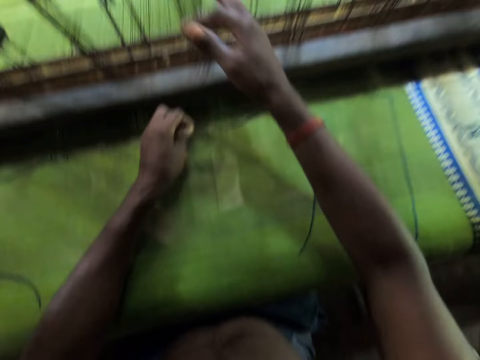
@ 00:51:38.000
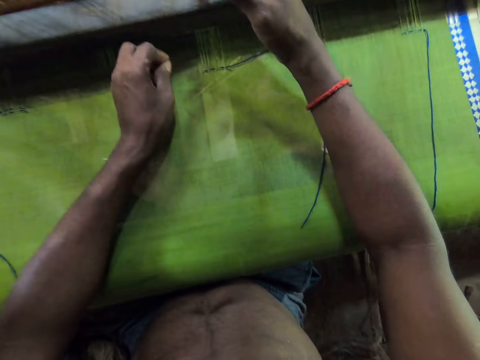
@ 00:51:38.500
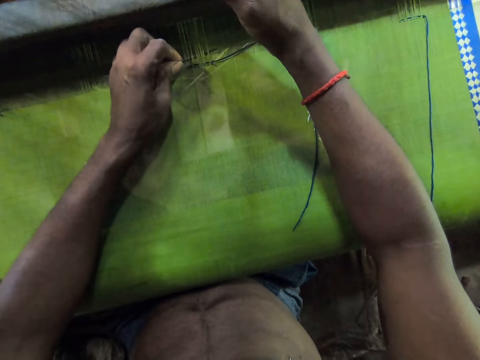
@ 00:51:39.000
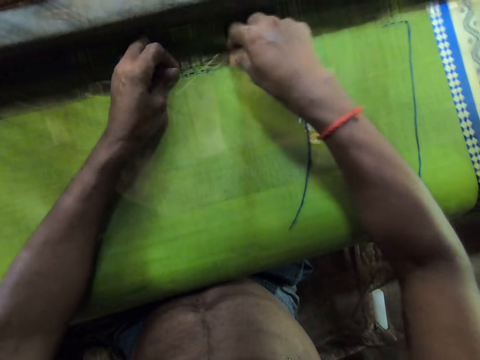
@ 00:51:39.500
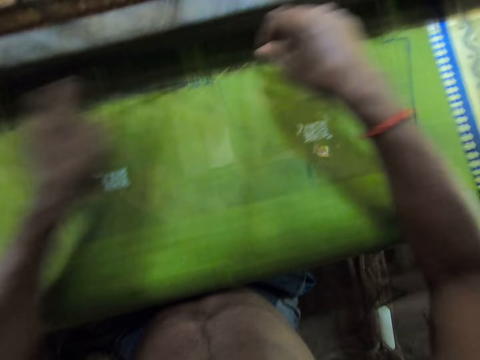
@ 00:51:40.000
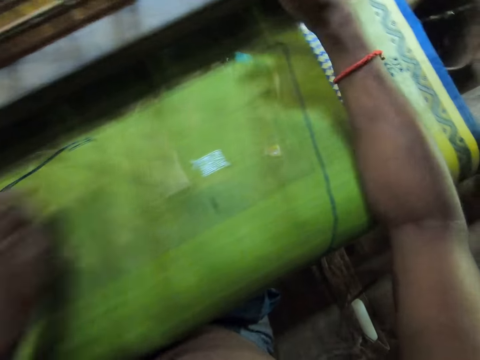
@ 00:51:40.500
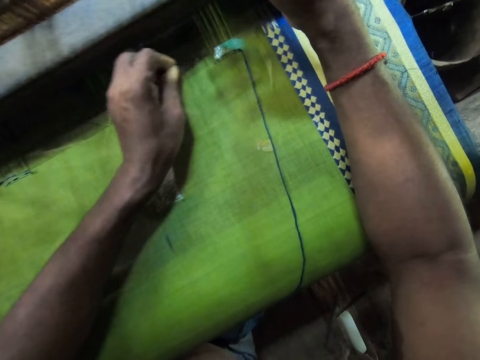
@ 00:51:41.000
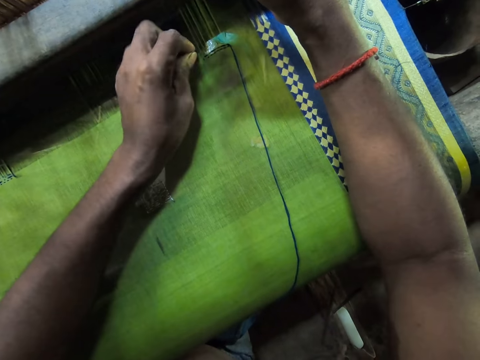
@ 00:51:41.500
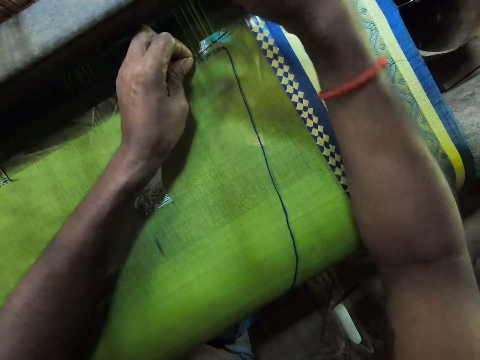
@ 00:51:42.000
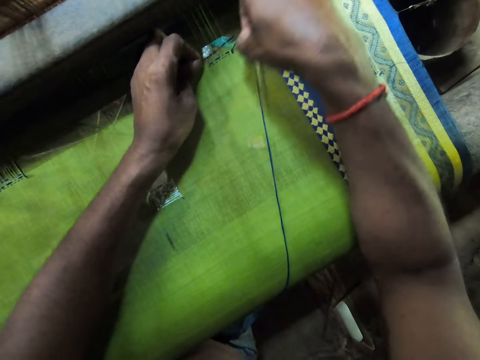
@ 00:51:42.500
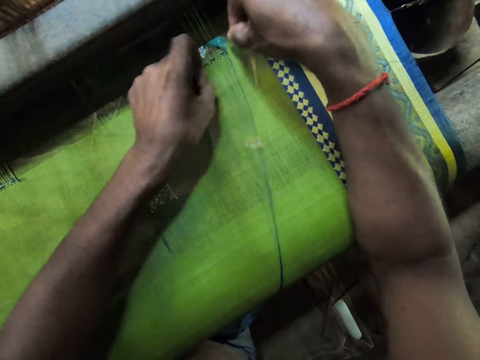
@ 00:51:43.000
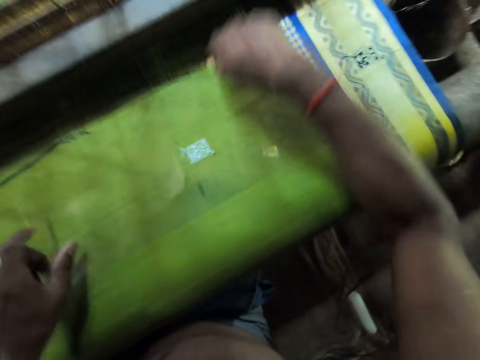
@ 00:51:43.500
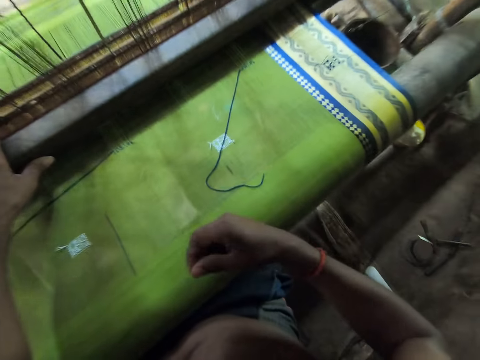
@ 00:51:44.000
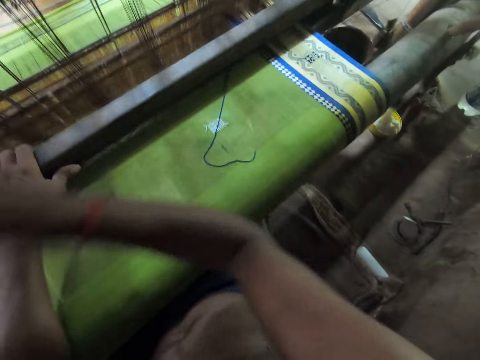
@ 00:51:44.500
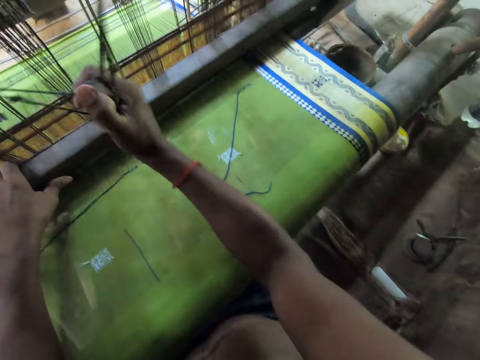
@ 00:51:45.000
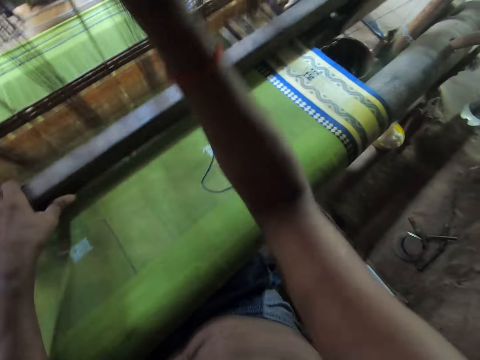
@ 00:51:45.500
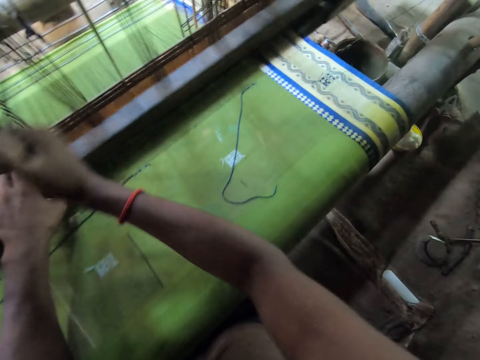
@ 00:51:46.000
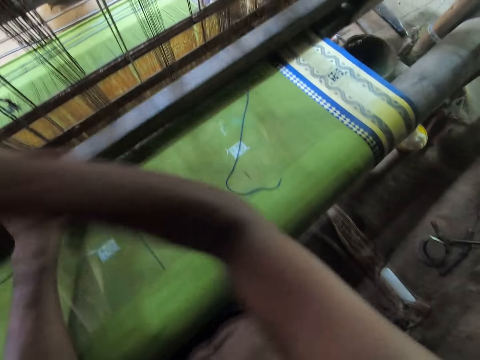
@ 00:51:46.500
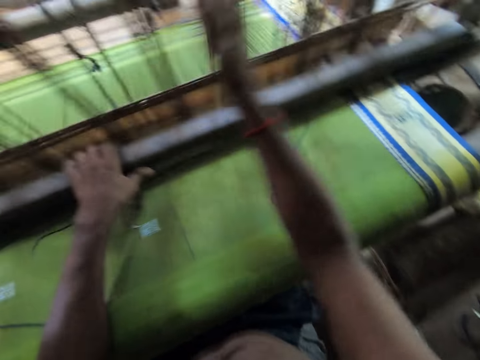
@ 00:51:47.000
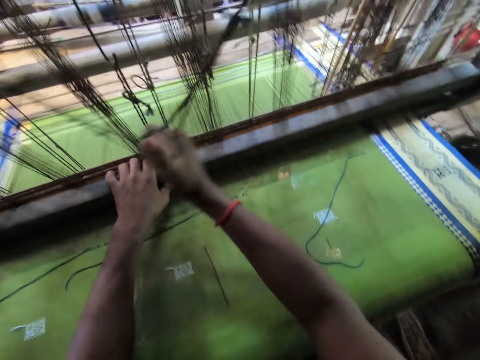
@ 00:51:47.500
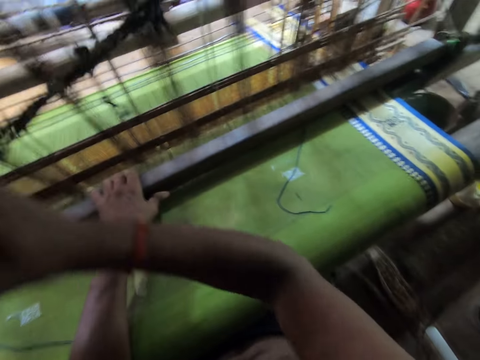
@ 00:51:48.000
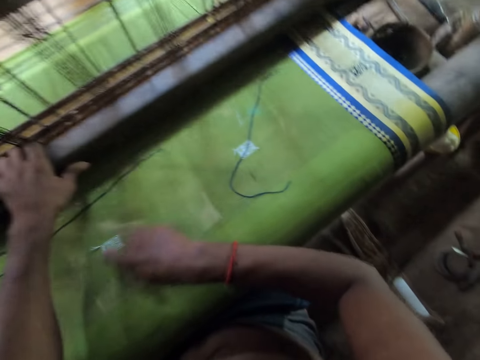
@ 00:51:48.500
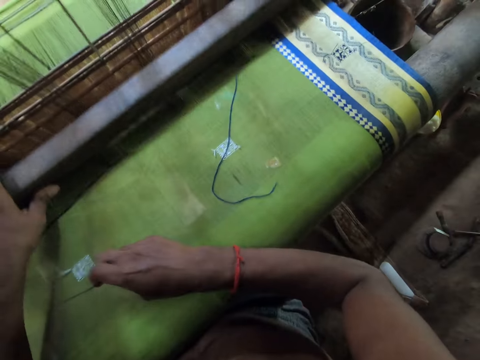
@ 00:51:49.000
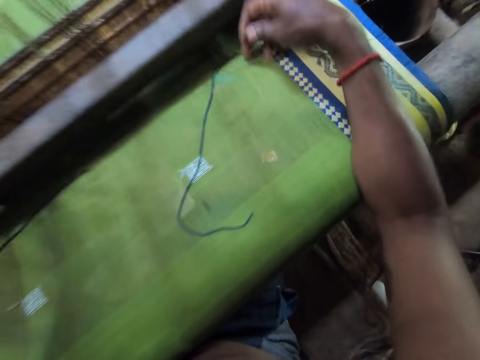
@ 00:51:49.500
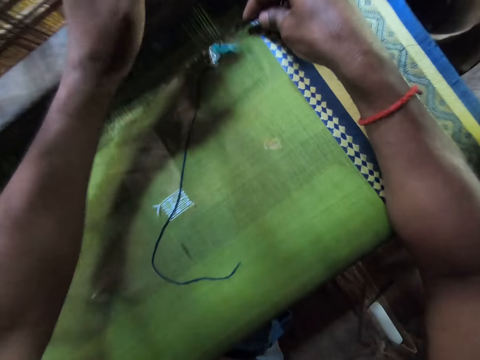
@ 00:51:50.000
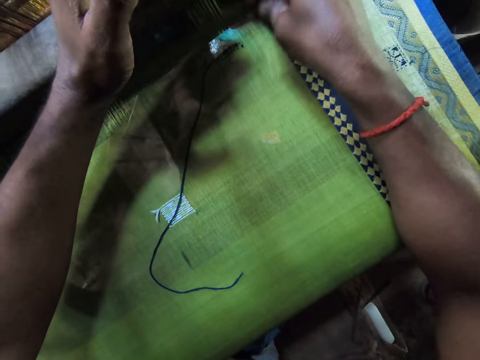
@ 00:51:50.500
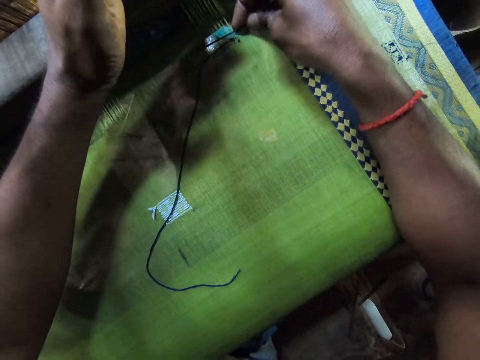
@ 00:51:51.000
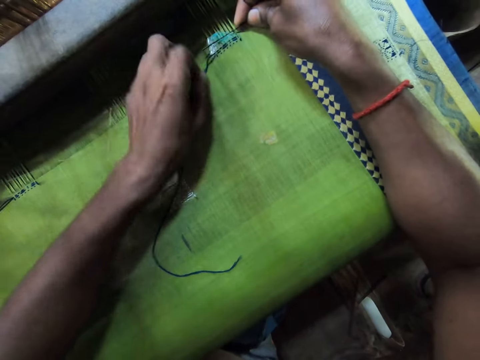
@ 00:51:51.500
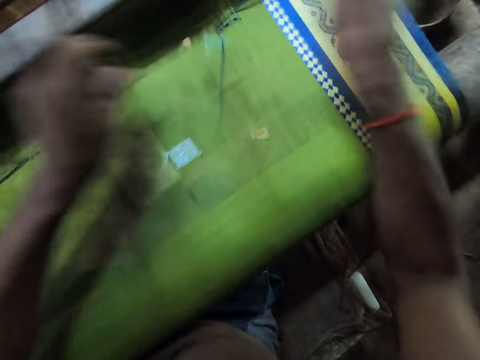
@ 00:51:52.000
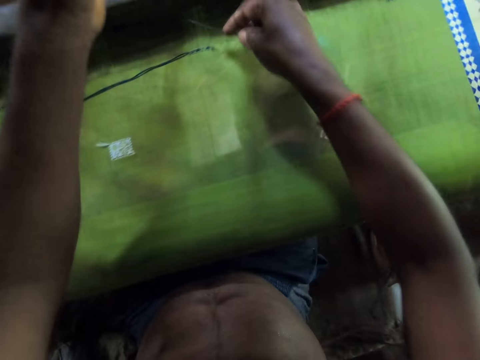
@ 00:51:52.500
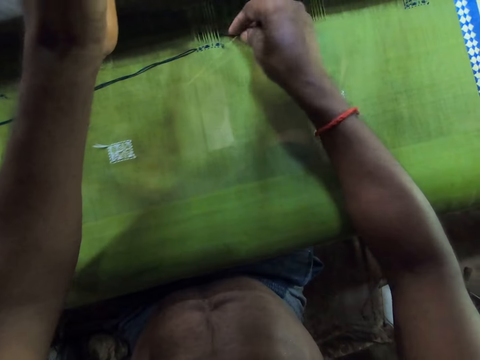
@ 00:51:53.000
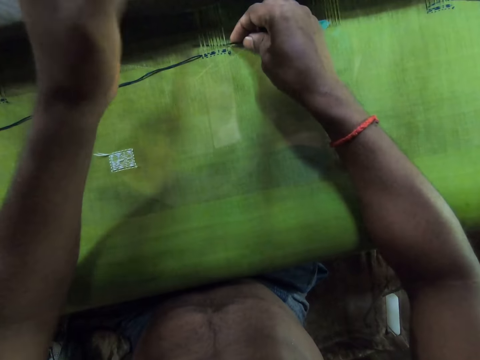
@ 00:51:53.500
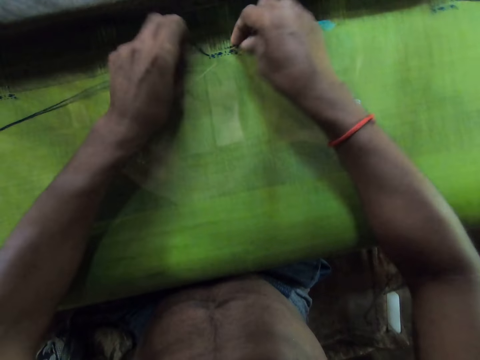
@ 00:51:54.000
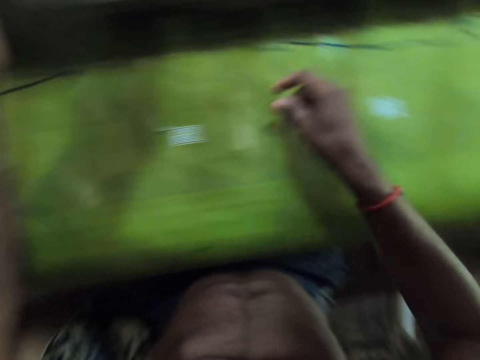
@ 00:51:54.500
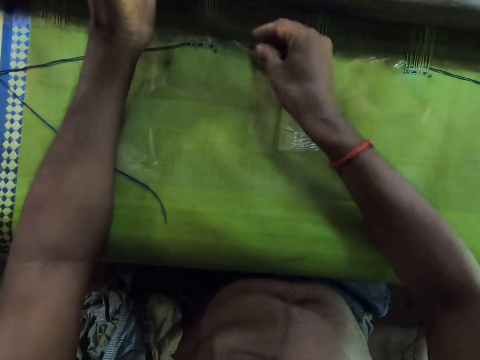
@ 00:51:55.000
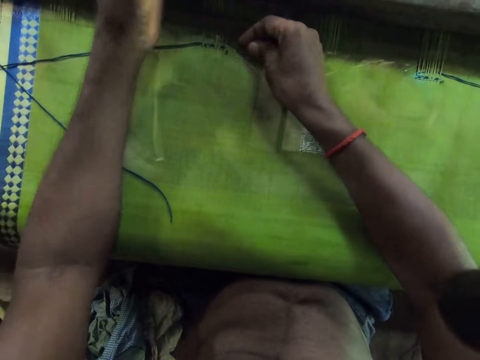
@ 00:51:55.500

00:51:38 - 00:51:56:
The camera wearer drops the piece of metal on the fabric with his left hand. He weaves the fabric with the loom machine with both hands. He picks the piece of metal from the fabric with his right hand. He attaches the threads to the fabric with his left hand and the piece of metal in his right hand. He passes strings through the cloth.

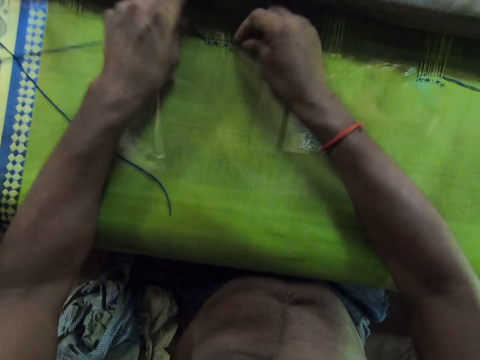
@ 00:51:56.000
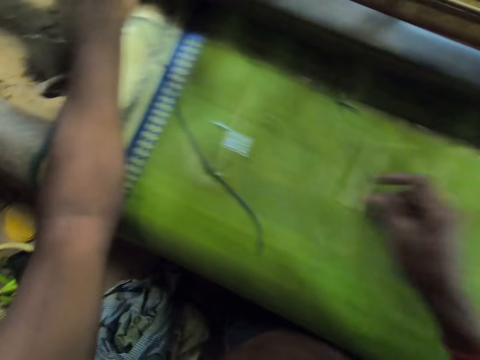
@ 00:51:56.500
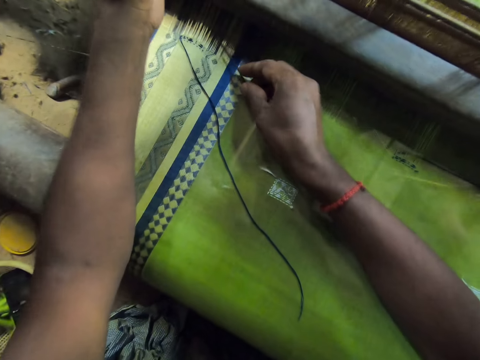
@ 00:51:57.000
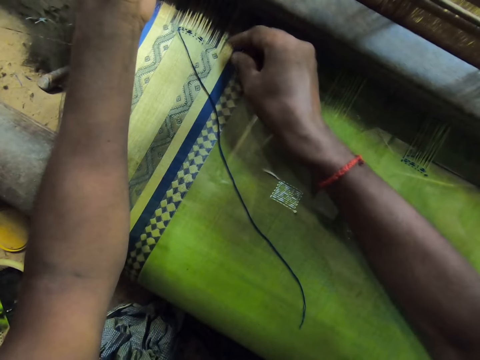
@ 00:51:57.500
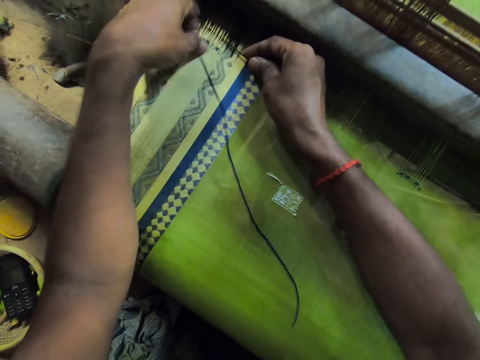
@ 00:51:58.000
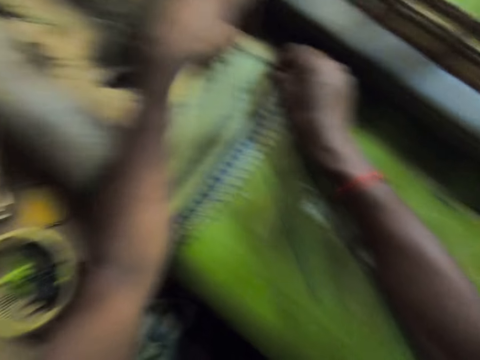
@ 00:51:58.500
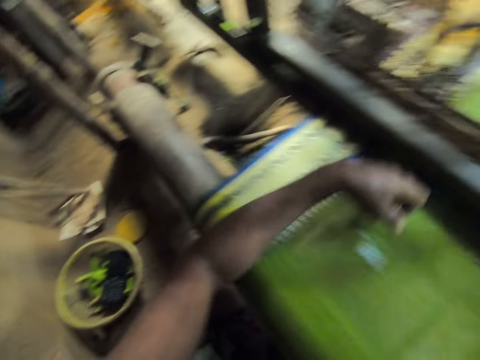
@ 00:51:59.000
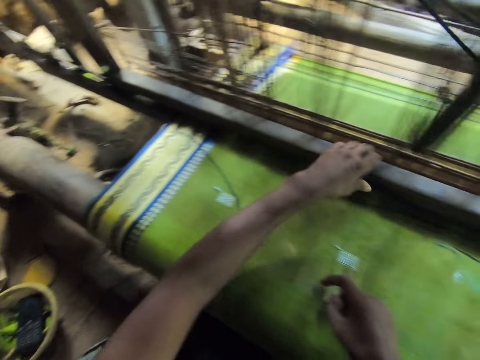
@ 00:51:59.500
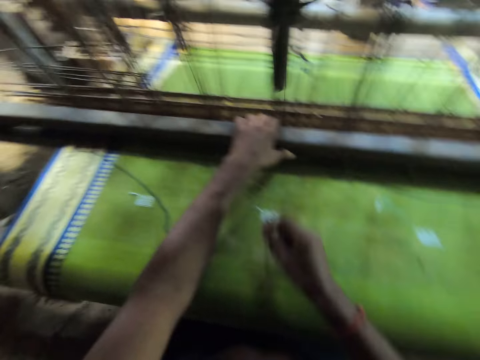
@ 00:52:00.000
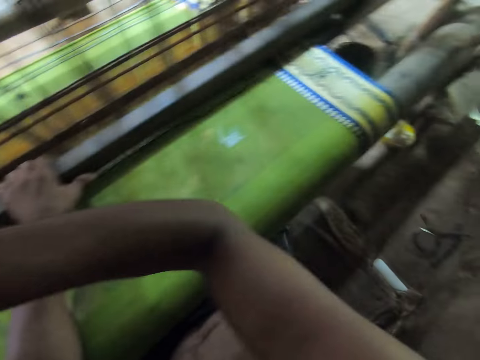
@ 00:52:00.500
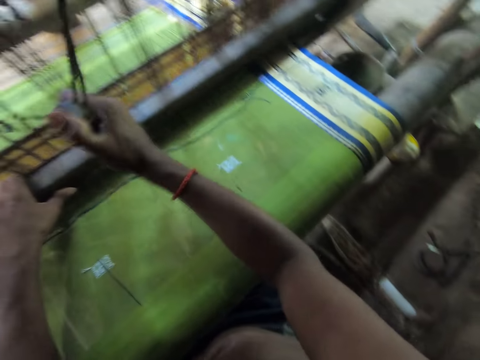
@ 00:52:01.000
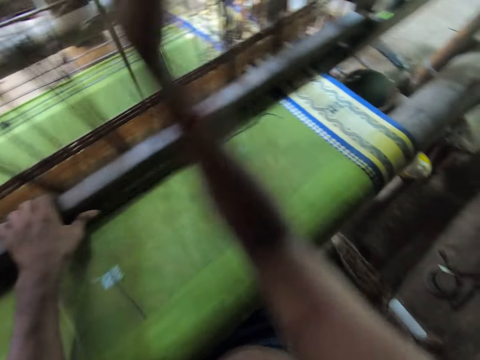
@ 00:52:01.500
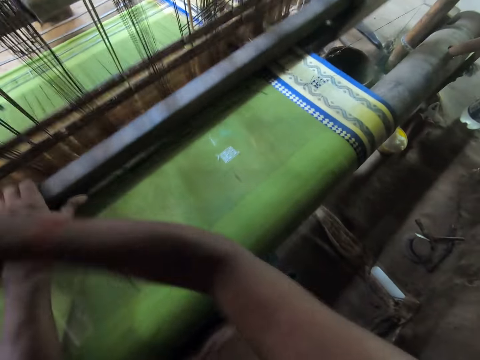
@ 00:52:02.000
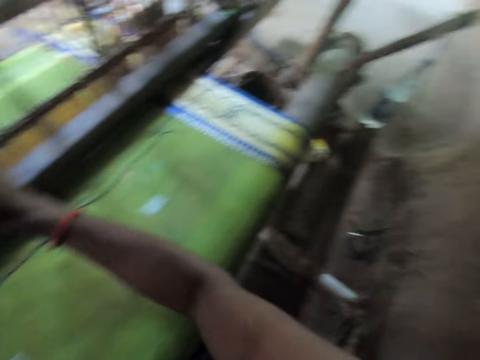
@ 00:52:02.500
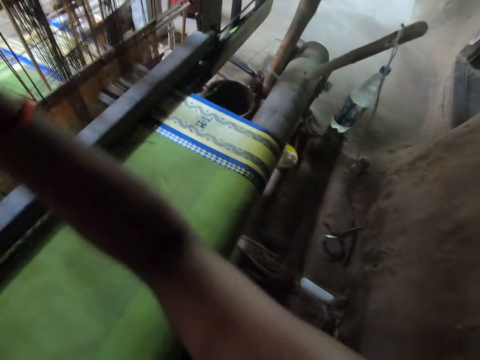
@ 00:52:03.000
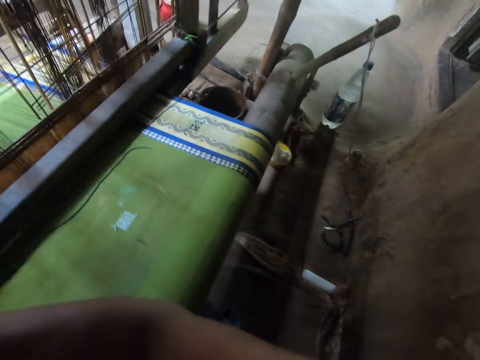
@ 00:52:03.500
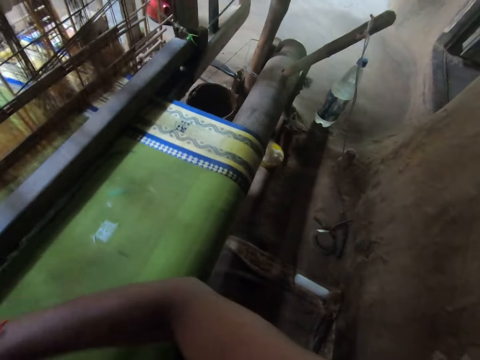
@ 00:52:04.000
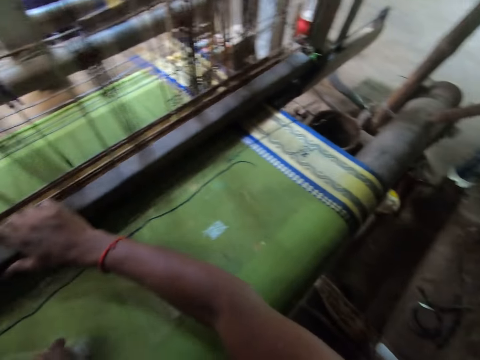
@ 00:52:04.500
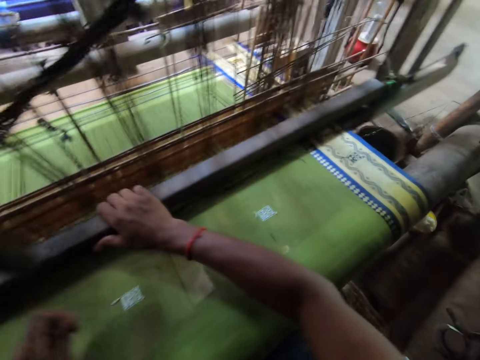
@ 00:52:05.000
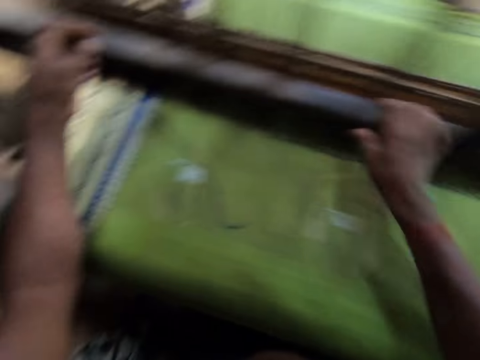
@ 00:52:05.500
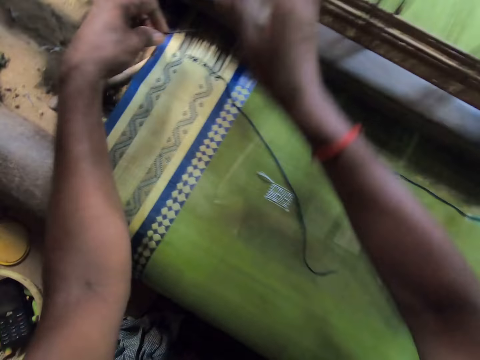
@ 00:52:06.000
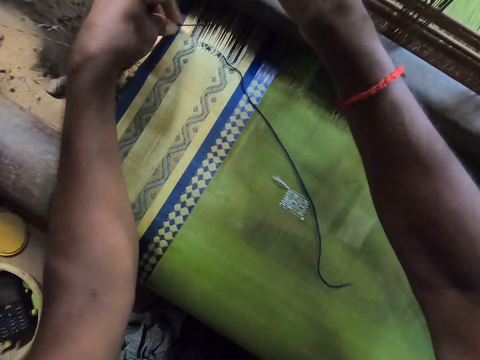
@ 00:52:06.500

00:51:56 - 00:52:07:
The camera wearer drops the piece of metal on the fabric with his right hand. He weaves the fabric with the loom machine with both hands. He picks the piece of metal from the fabric with his left hand. He attaches the thread in his right hand into the fabric with the piece of metal in his left hand.
